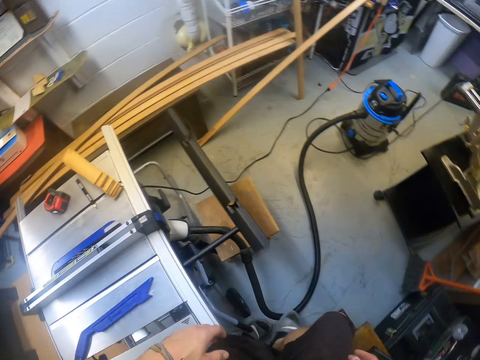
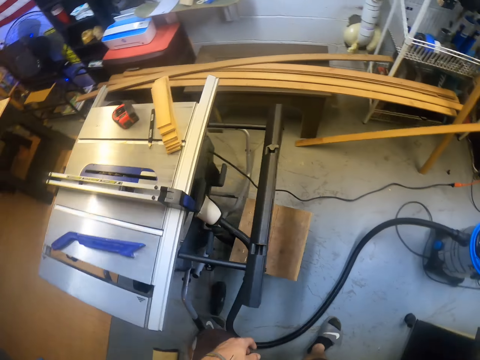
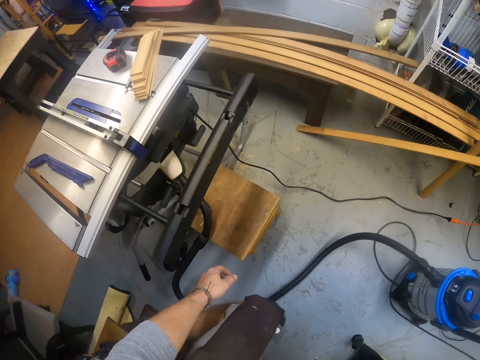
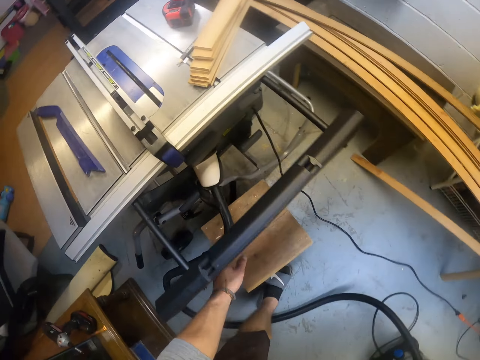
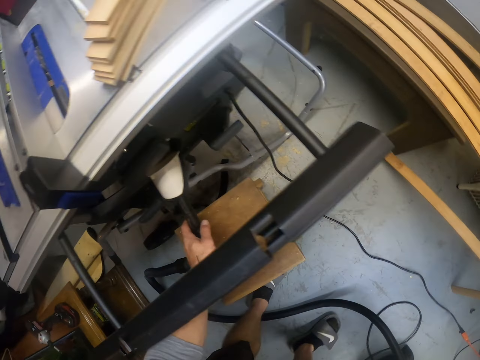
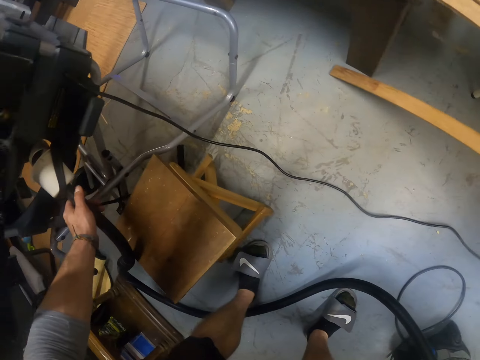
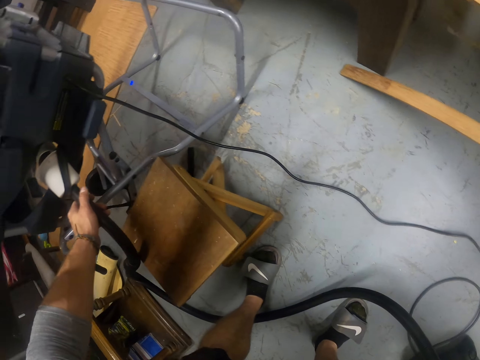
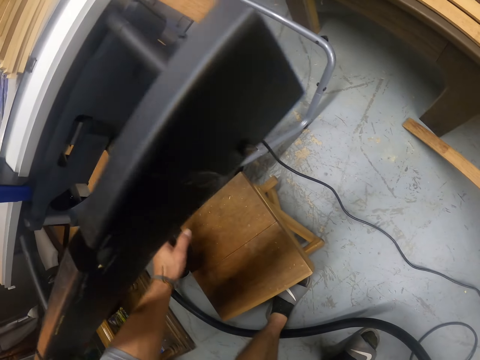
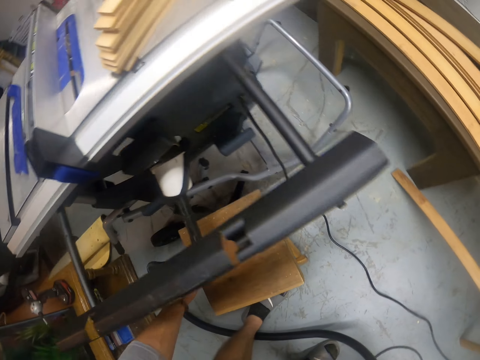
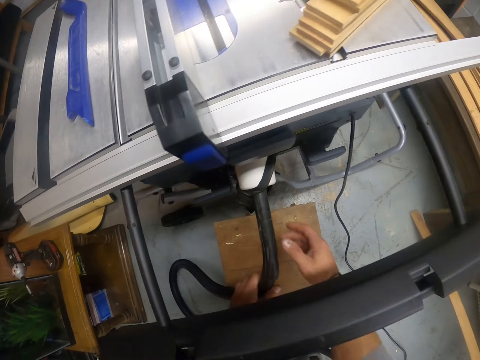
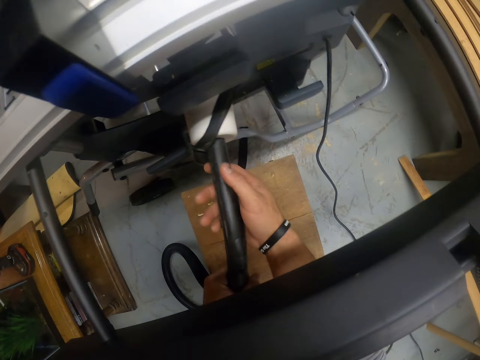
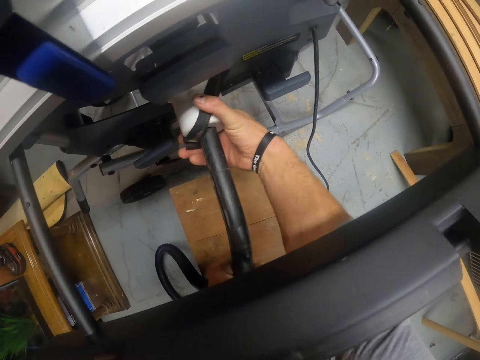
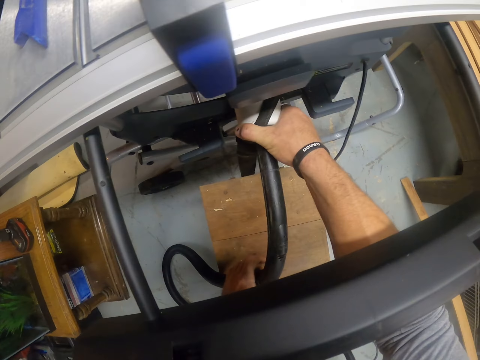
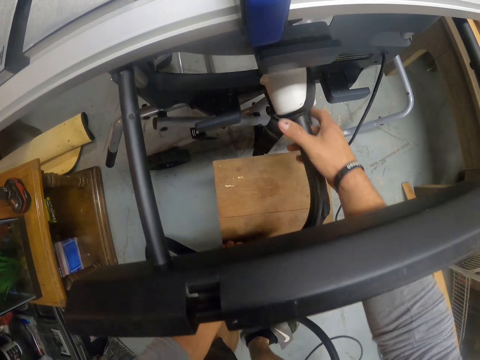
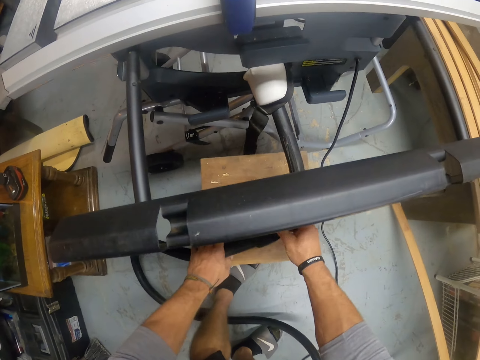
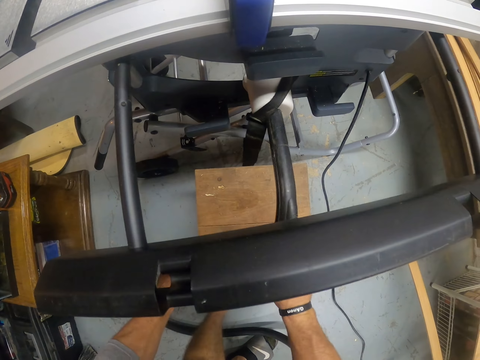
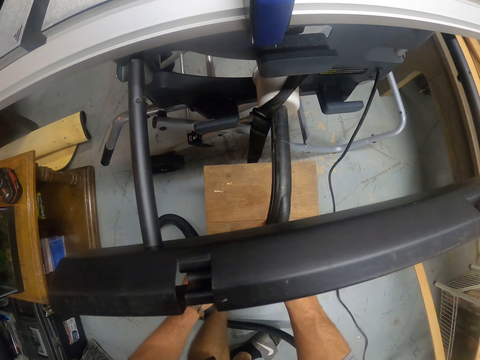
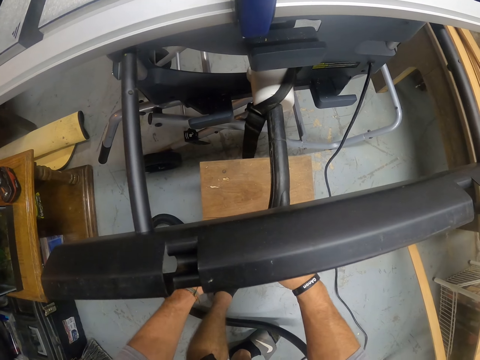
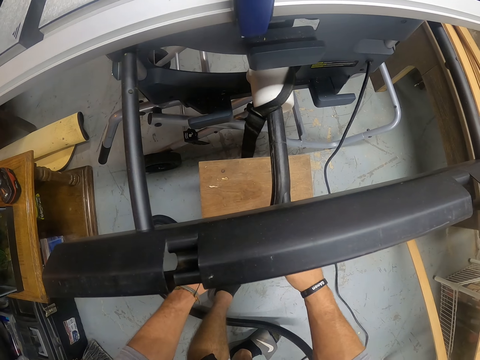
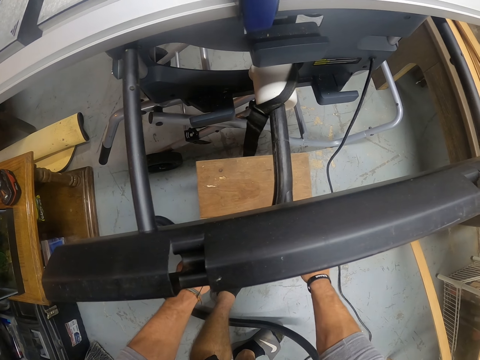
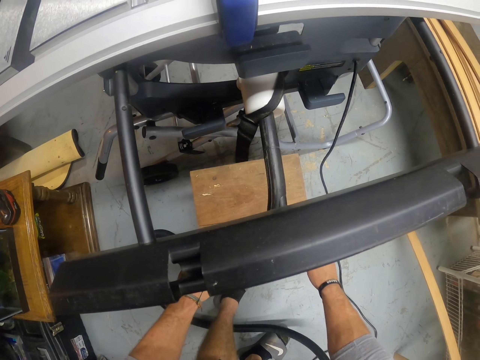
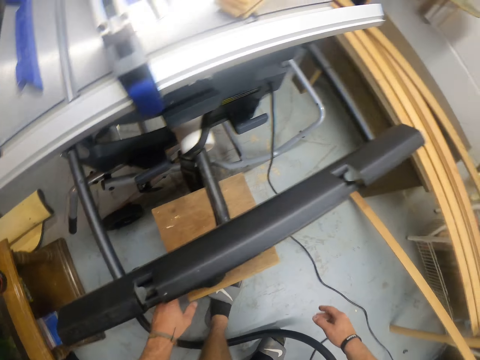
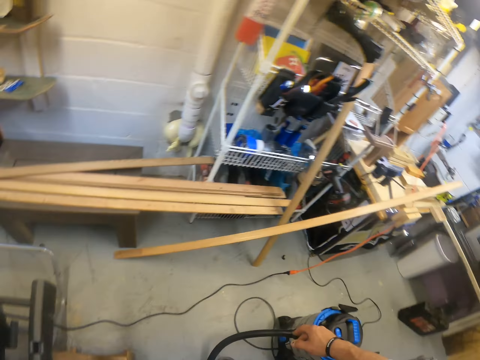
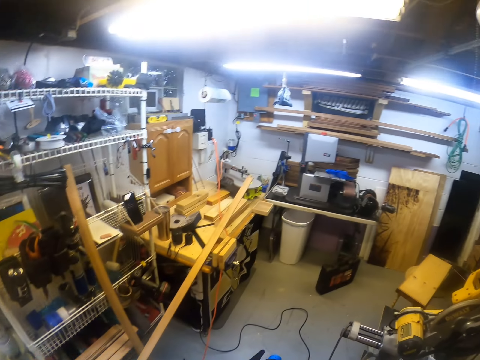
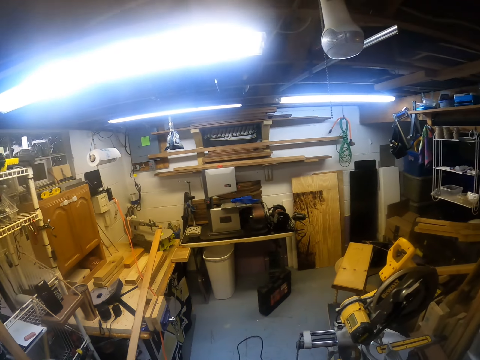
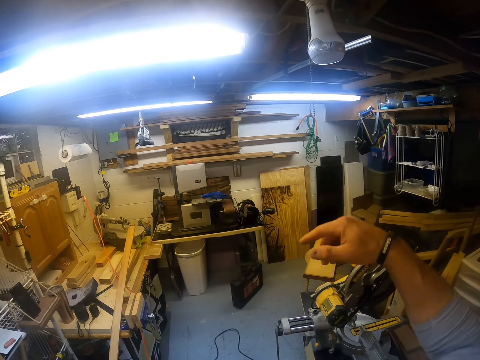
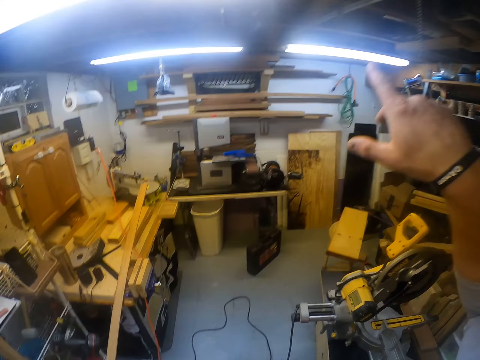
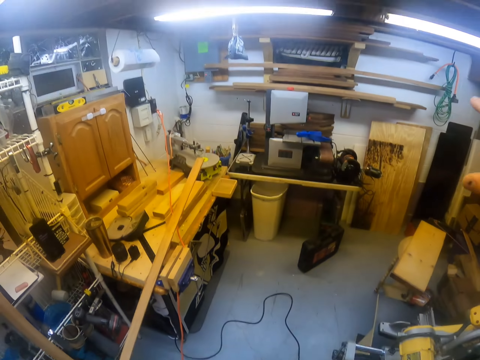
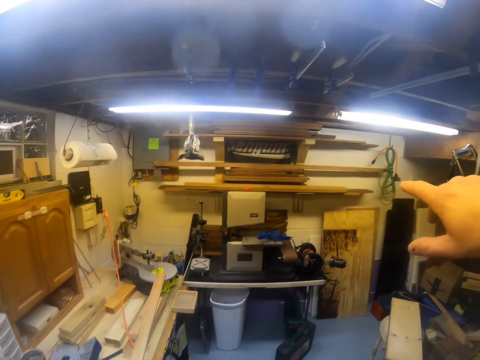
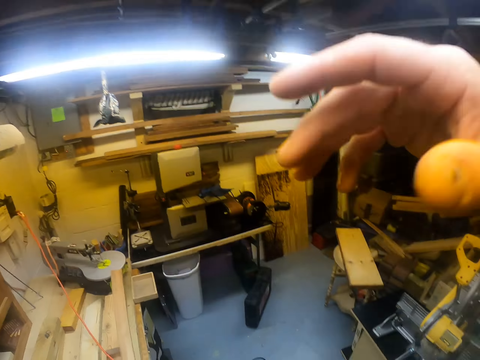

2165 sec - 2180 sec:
The camera wearer touches a plug or pipe in the table saw with his left hand. He adjusts the plug in the table saw with both hands. He holds the pipe with both hands, and adjusts the pipe. He looks around, turns around, looks around, and moves the hand.

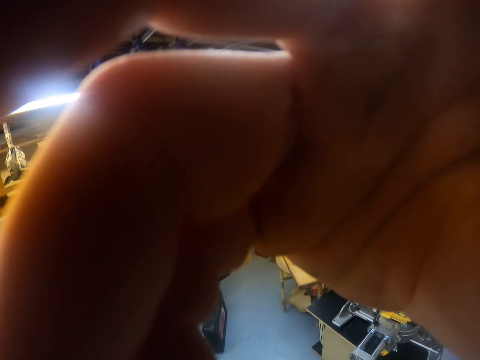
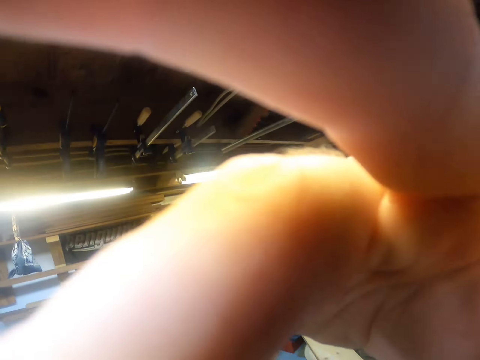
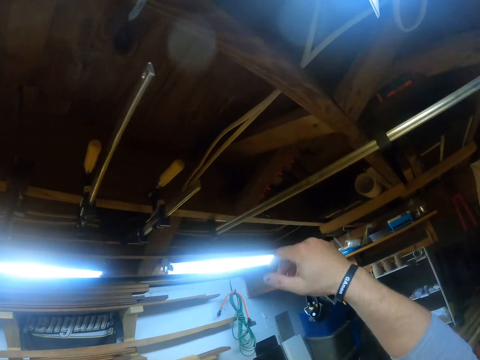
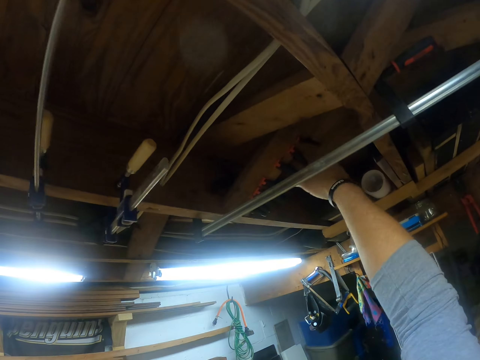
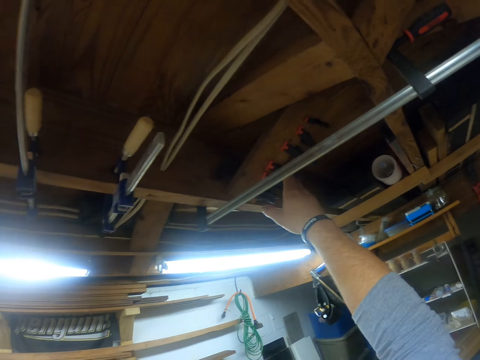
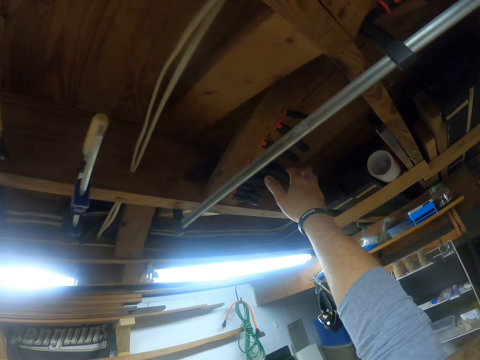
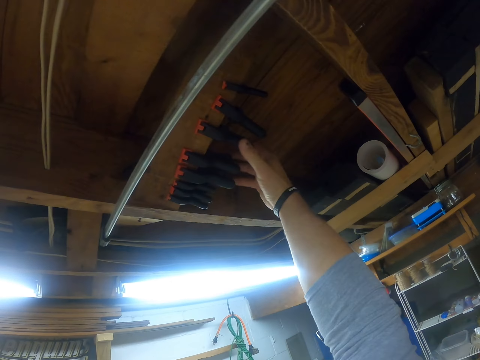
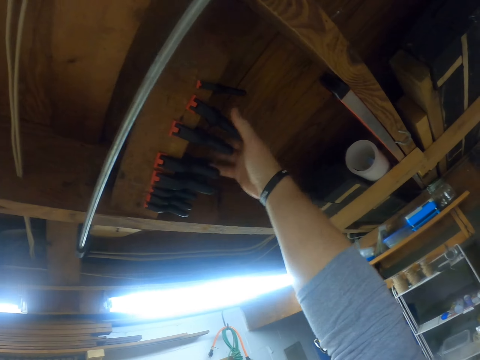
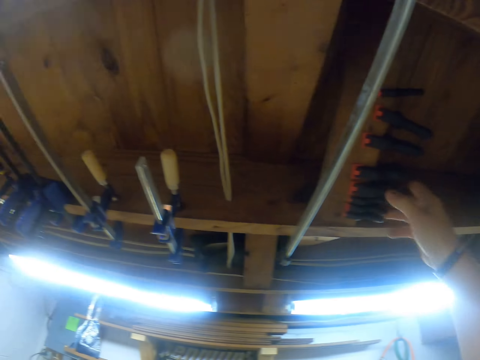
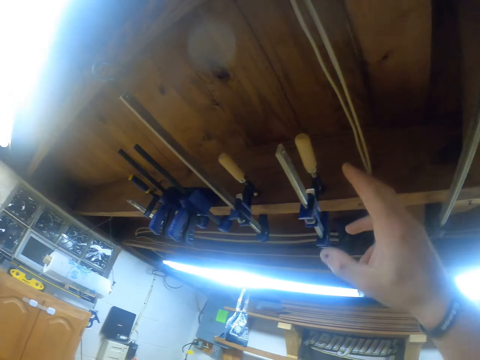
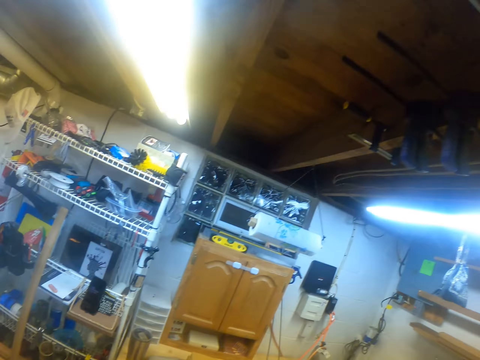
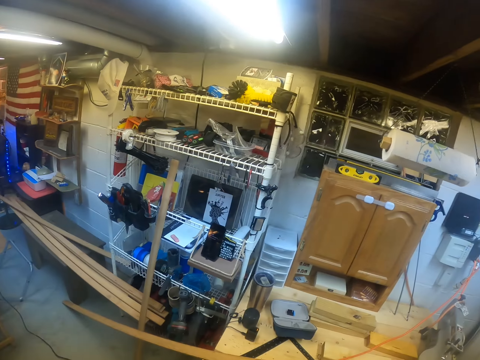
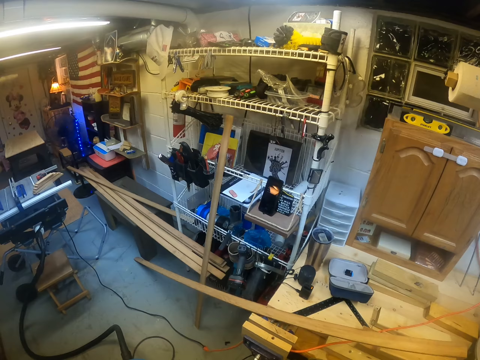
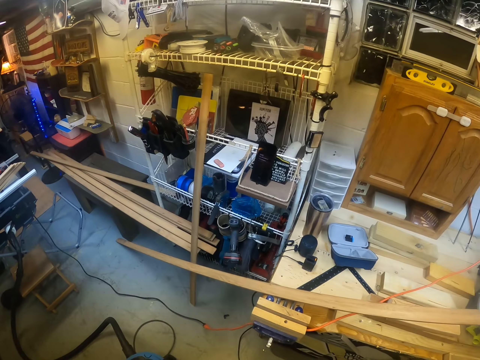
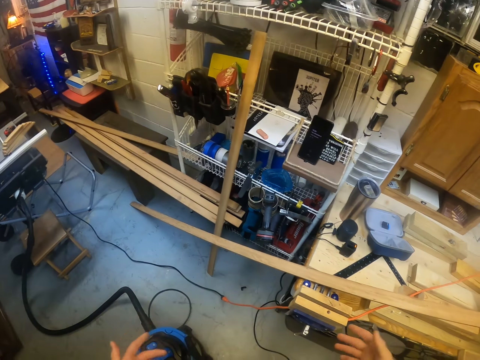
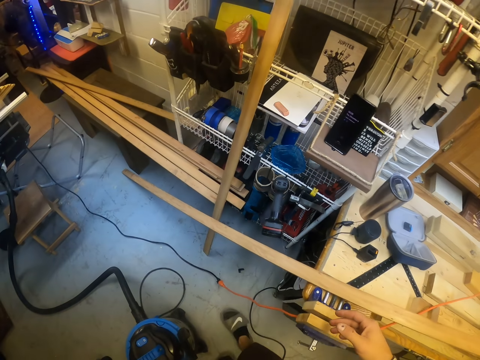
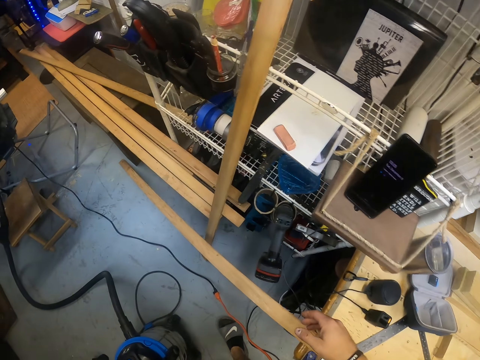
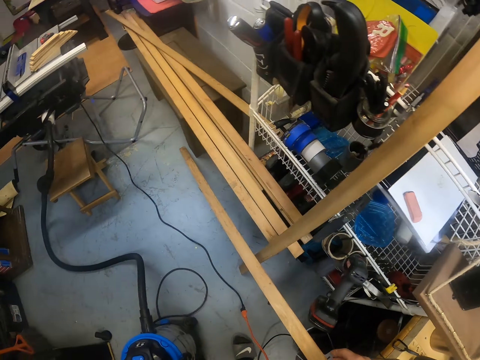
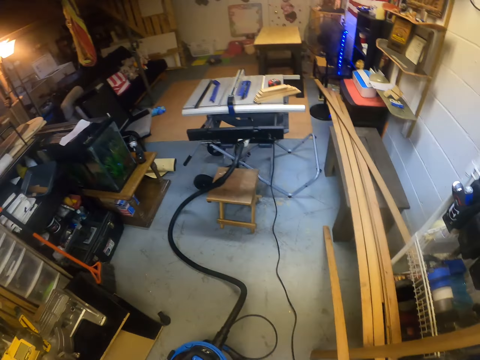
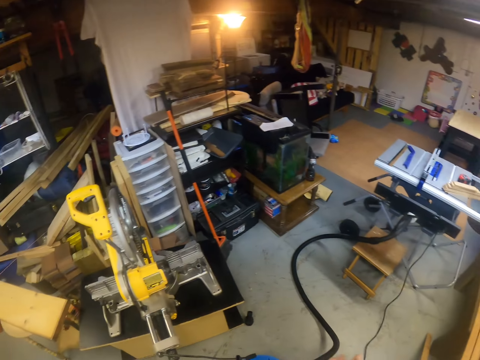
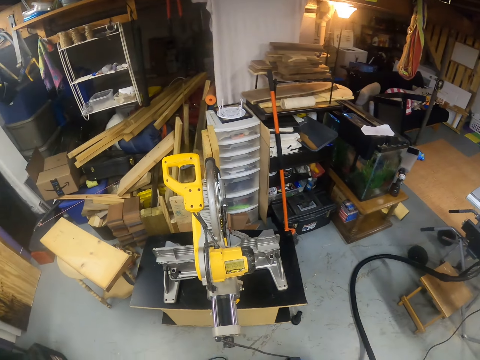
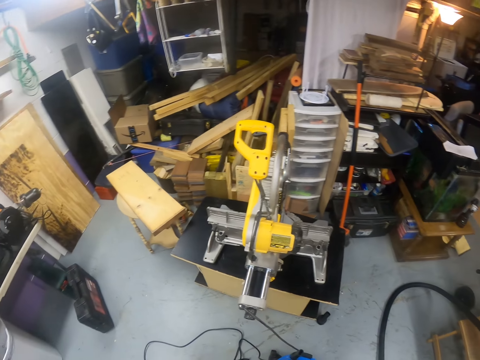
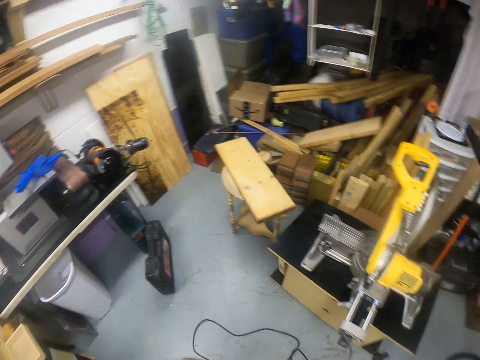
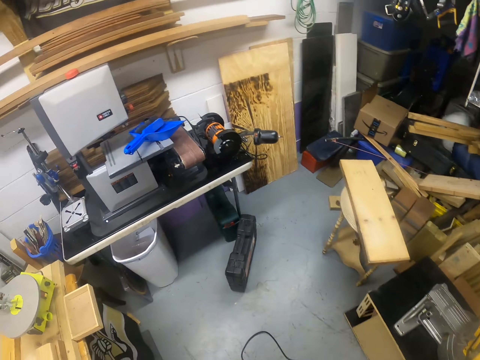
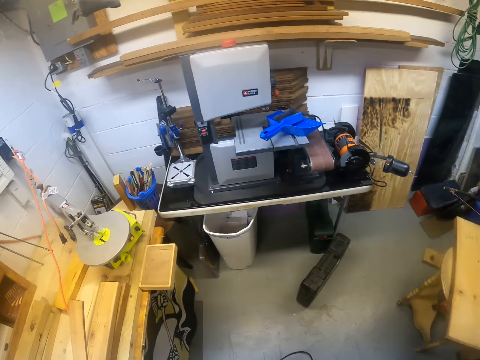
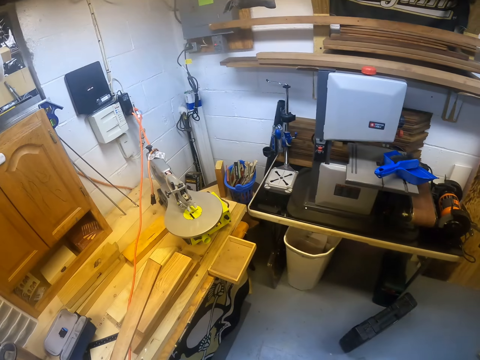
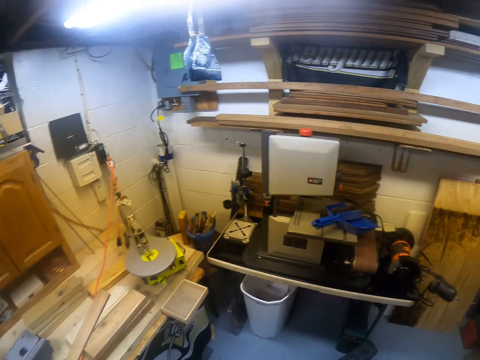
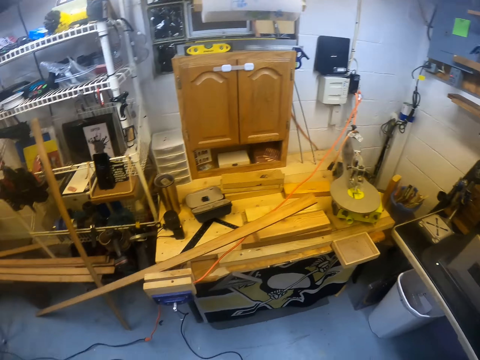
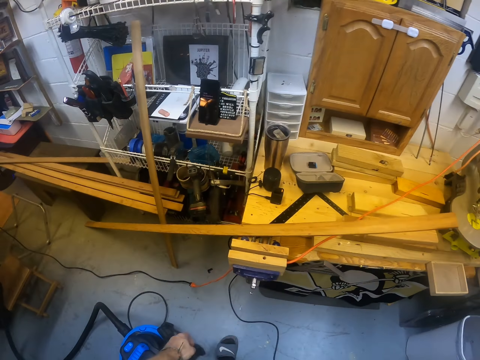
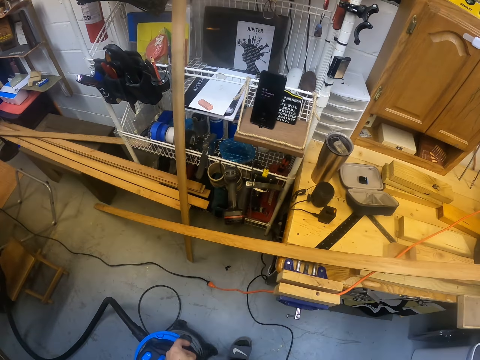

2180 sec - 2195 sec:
The camera wearer adjusts a head camera on his head with his right hand. He raises the hand. He touches some clips in the ceiling with his right hand. He moves the hand to the ceiling. He touches some clamps in the ceiling with his right hand. He looks around, and walks around.
